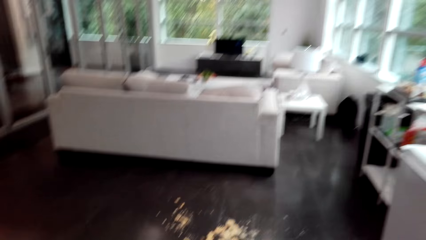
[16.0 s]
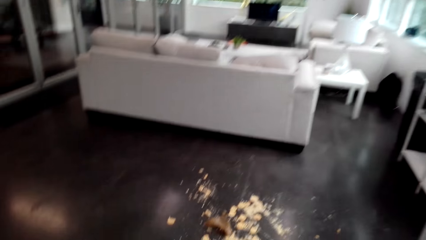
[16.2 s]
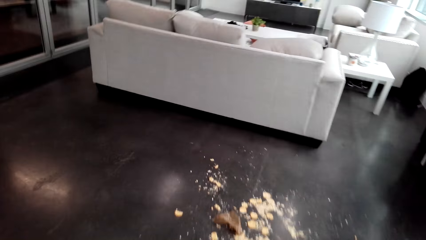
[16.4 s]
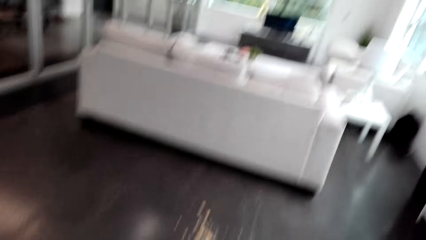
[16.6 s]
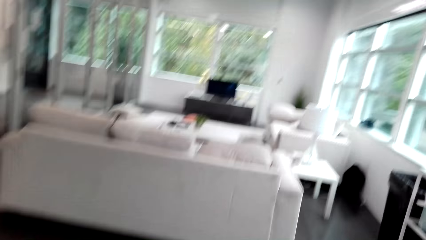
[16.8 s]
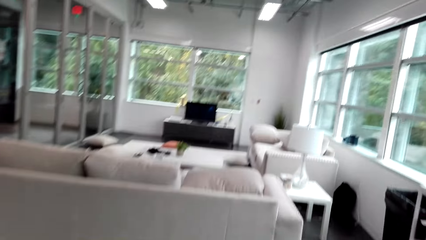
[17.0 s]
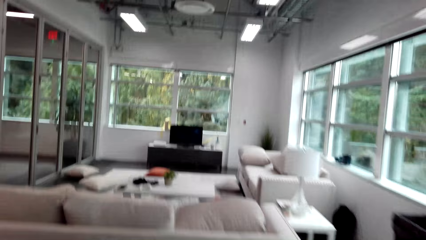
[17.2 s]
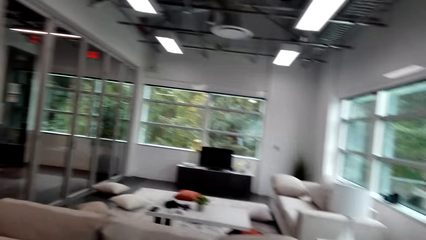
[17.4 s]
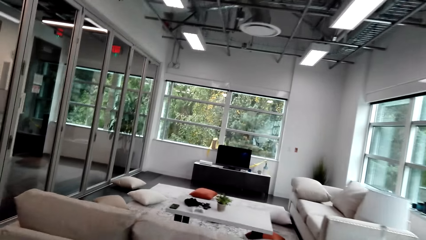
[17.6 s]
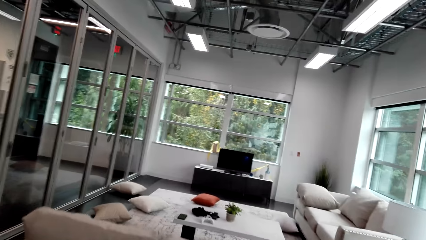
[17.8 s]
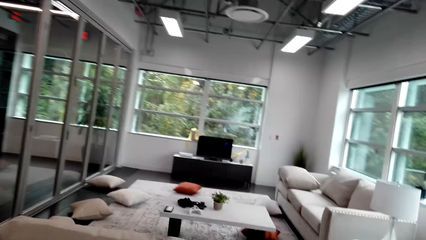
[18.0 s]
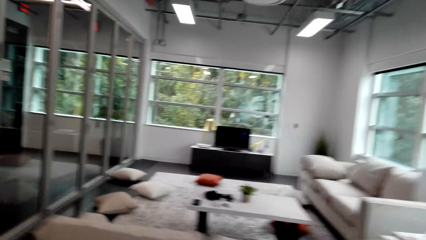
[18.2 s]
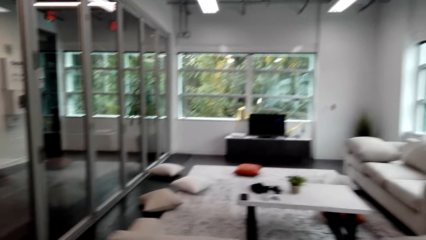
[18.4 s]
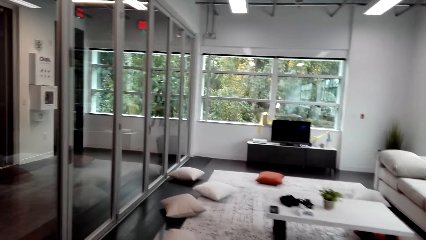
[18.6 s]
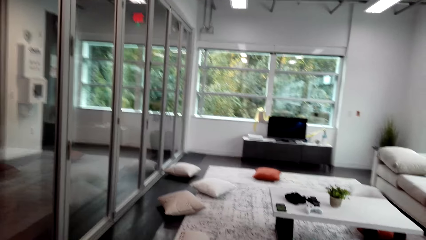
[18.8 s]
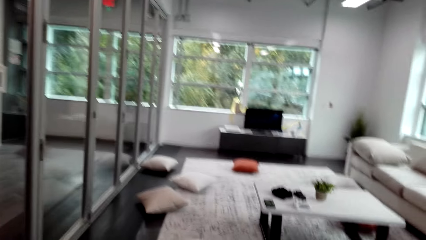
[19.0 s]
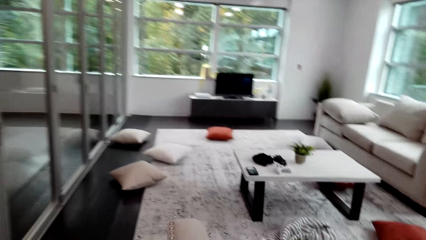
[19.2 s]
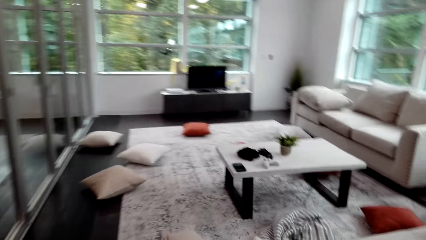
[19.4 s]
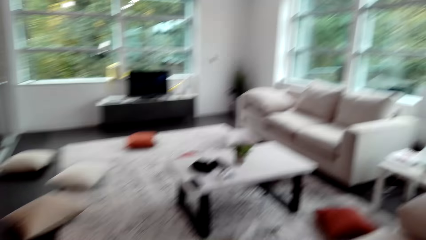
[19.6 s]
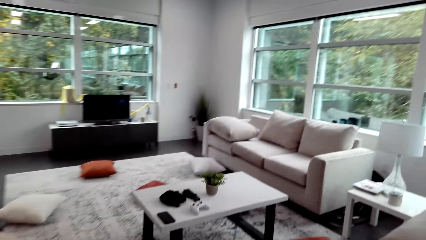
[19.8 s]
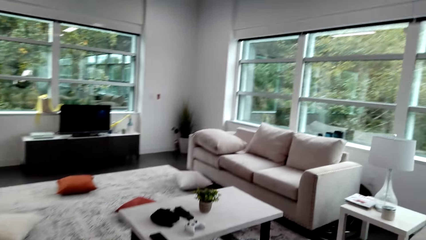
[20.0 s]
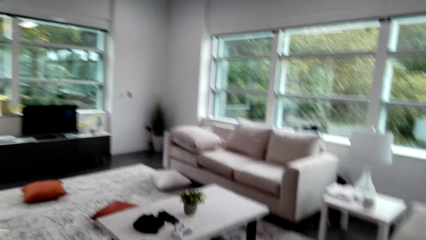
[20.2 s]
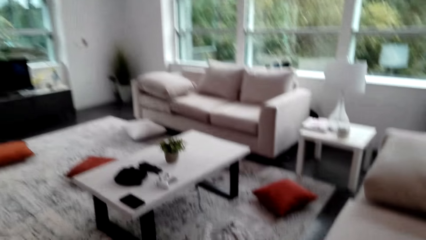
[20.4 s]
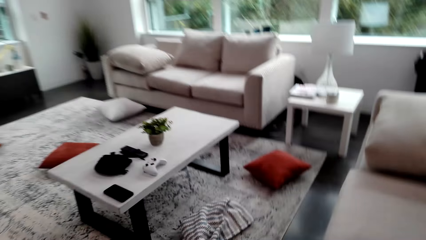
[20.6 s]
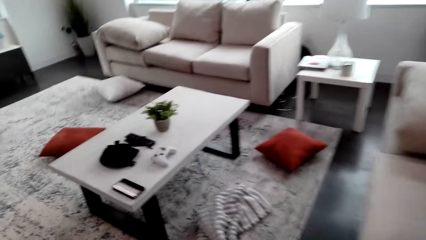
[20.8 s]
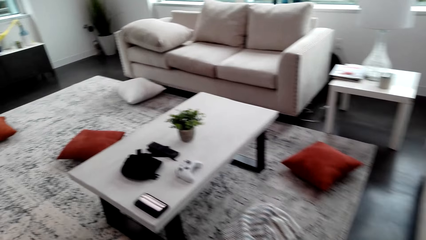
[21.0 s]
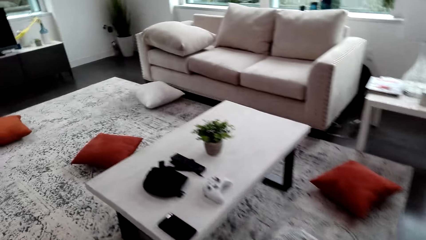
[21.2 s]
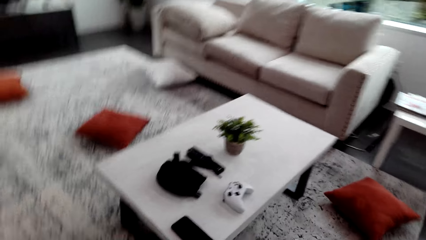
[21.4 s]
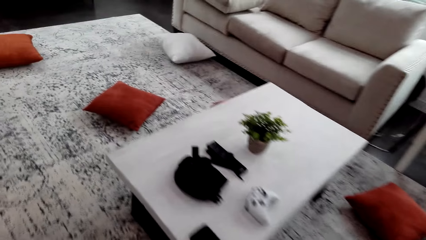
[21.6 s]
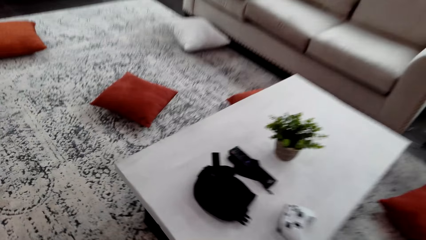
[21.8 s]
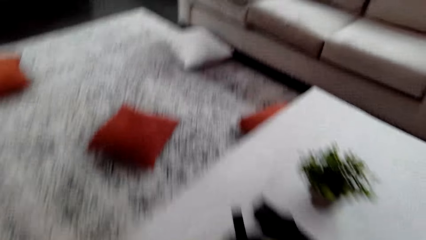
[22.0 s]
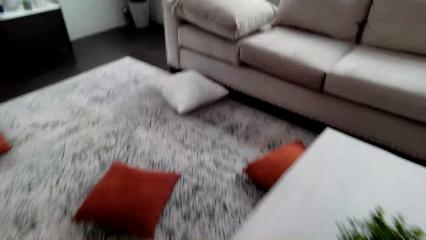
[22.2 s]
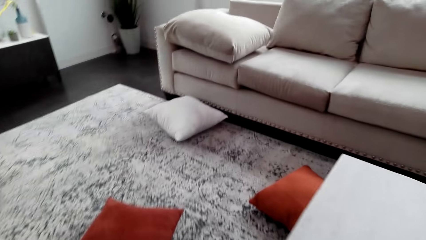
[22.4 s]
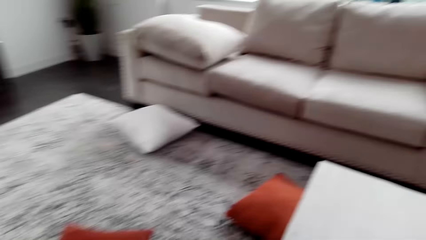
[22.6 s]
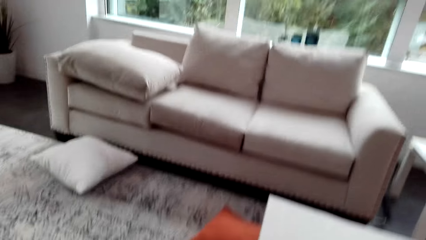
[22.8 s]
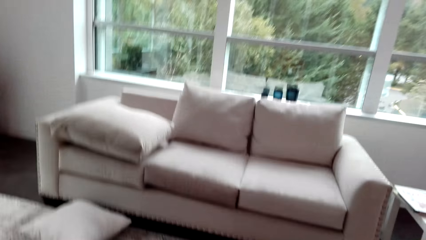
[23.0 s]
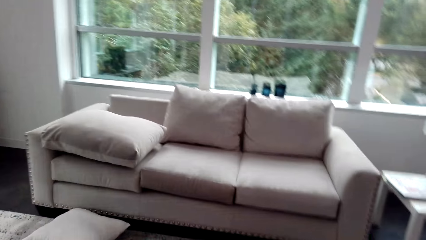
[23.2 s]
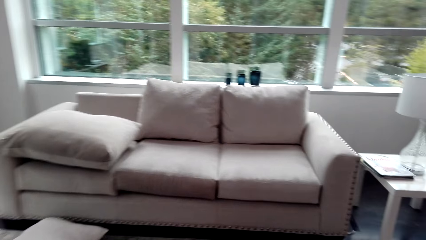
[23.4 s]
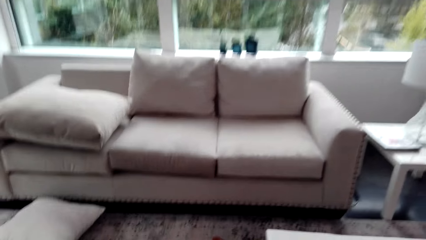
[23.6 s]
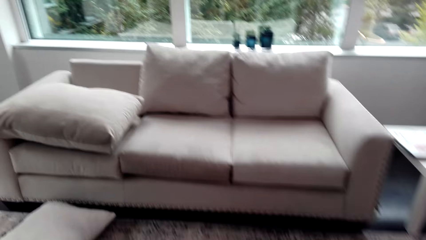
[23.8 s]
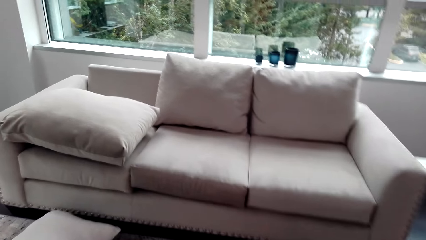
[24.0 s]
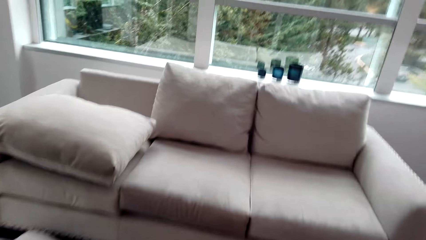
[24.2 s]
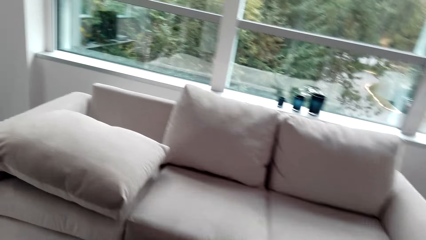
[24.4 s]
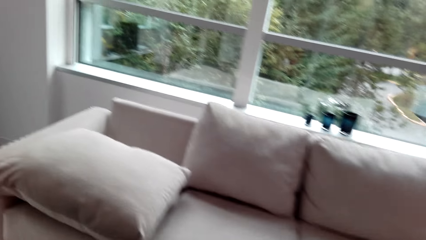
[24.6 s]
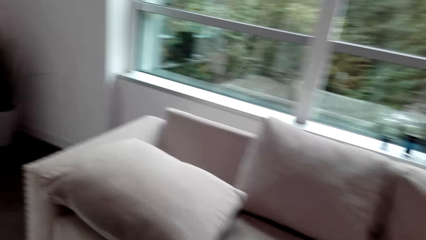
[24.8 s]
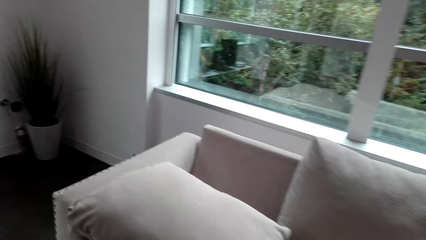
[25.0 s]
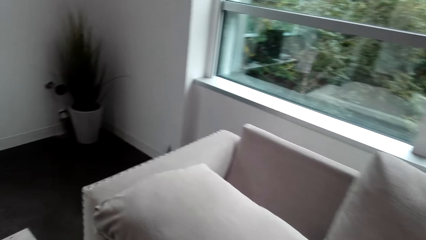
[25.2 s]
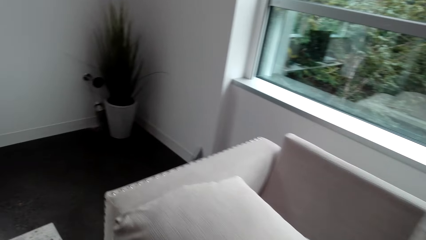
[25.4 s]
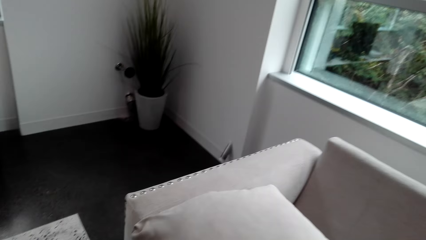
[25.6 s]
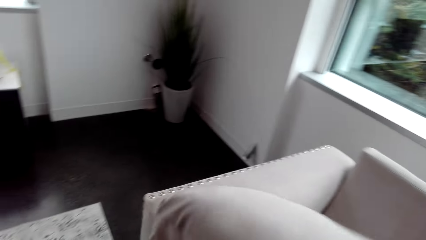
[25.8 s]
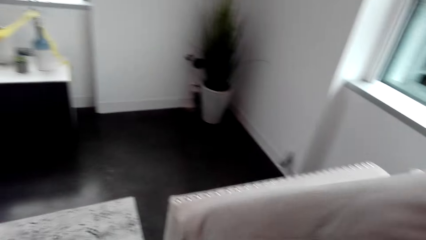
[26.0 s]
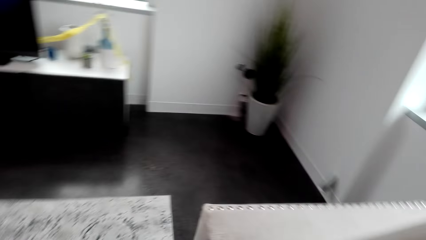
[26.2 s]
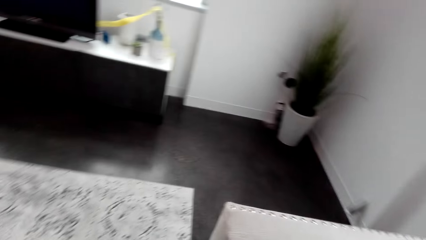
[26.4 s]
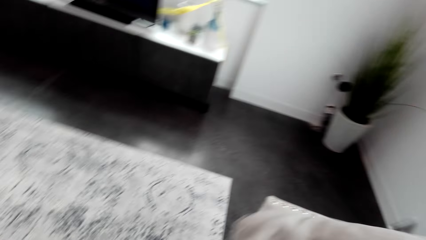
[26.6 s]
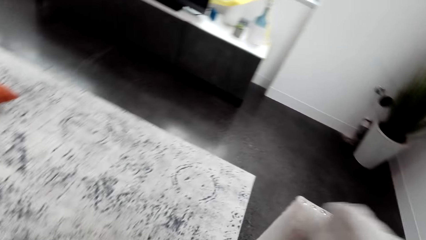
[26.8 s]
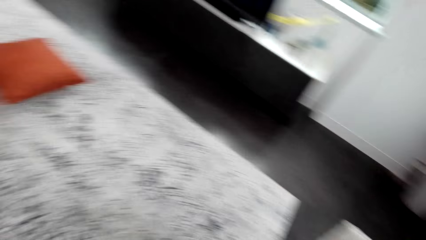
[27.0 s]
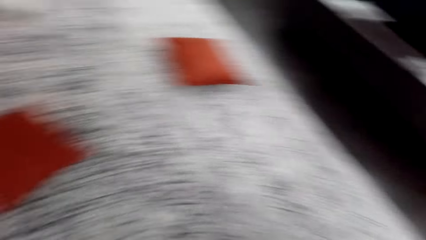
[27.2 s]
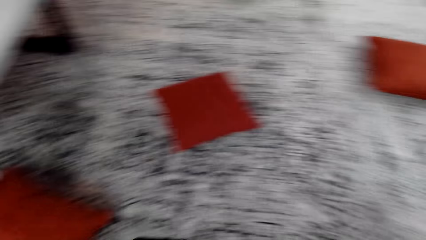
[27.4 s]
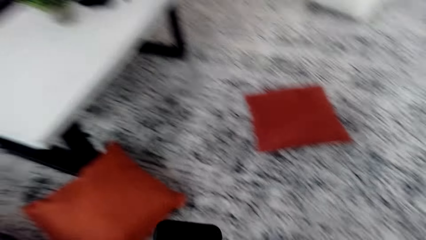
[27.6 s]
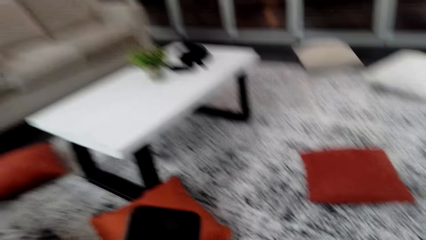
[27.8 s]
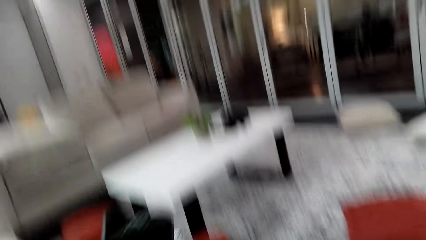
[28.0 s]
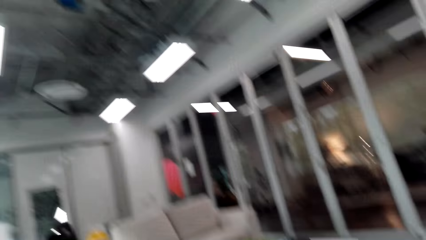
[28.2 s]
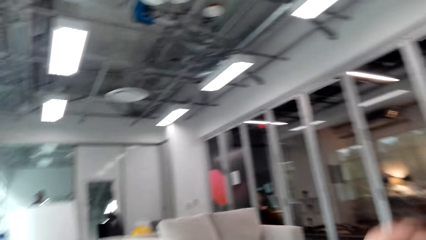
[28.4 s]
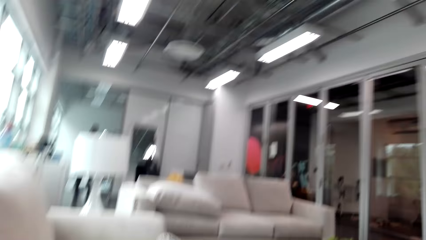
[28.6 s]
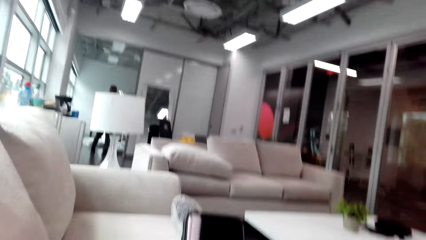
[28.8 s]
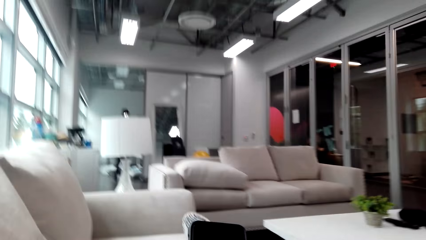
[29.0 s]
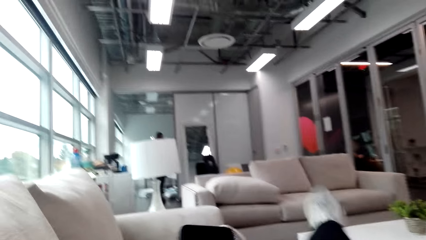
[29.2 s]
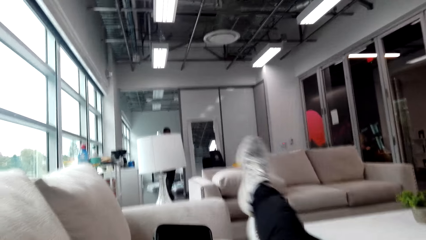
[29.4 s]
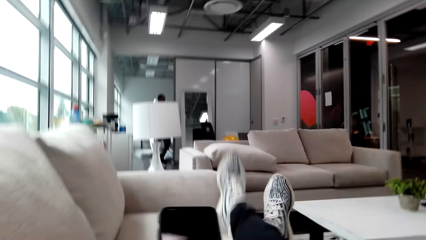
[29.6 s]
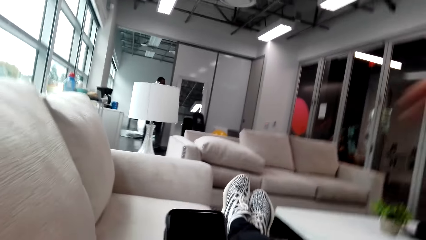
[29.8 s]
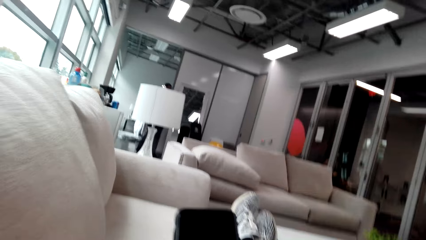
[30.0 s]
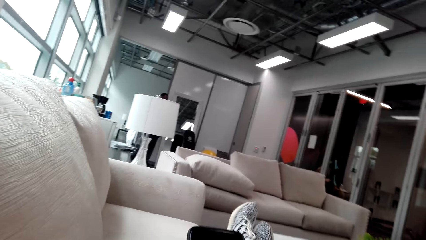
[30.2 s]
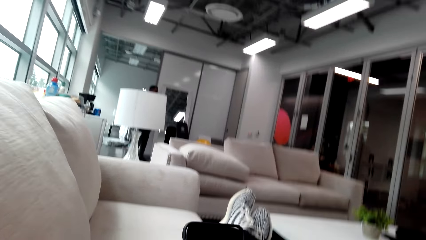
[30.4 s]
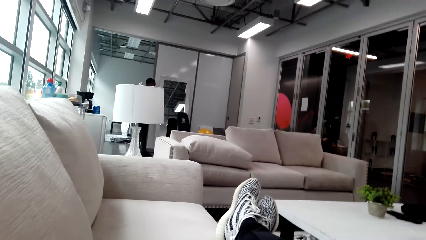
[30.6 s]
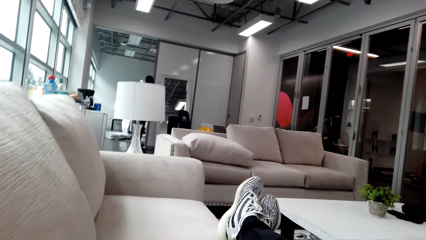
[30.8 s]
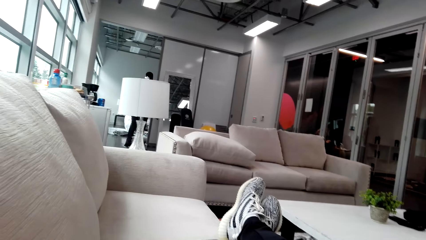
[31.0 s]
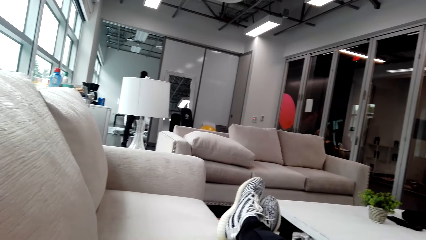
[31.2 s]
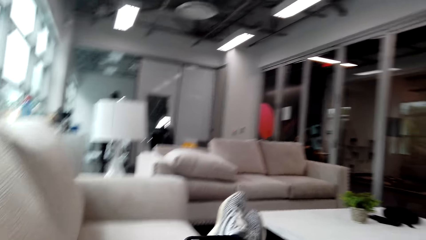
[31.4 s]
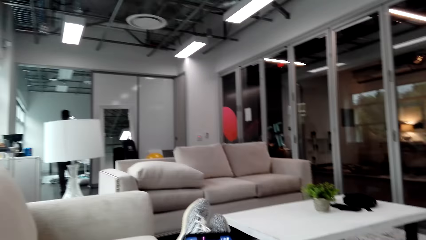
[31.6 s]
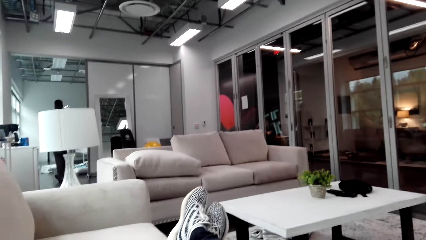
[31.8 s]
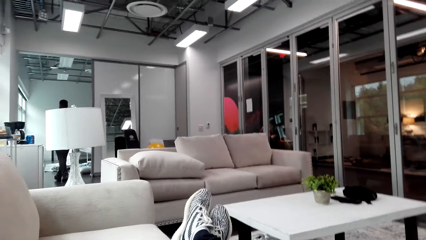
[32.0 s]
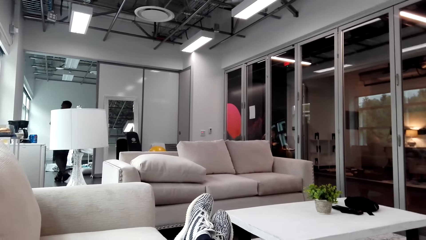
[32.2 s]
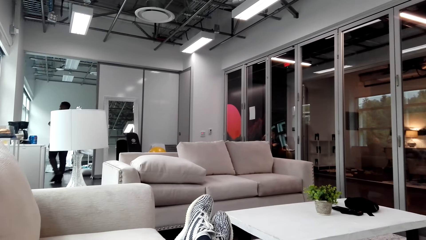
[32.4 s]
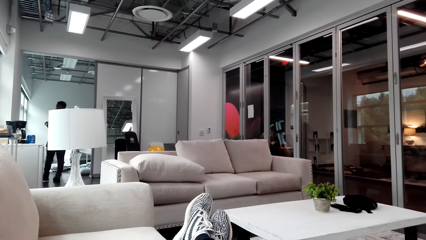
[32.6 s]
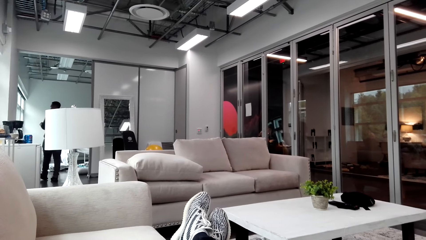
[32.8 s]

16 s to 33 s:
The camera wearer picks up a cushion. They arrange the pillow on the couch. They sit down on the sofa set. They press the phone.
